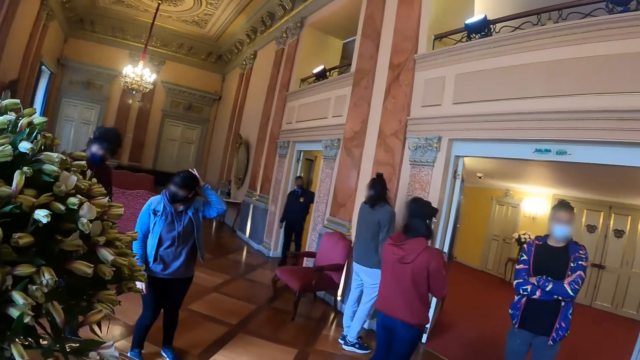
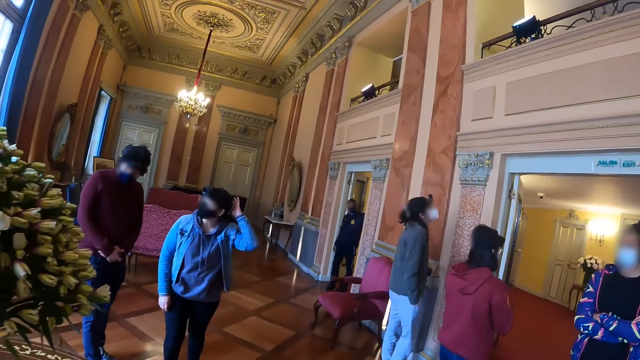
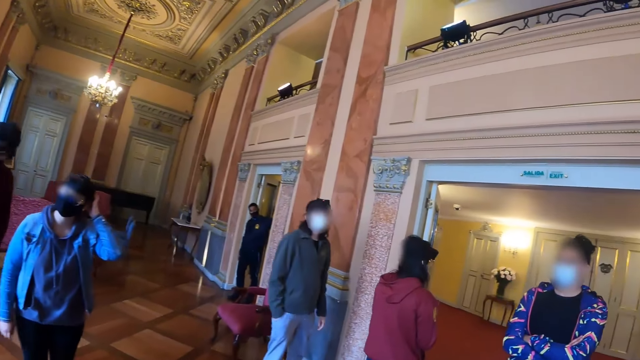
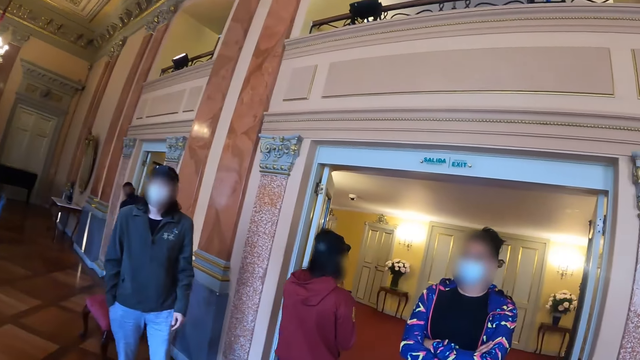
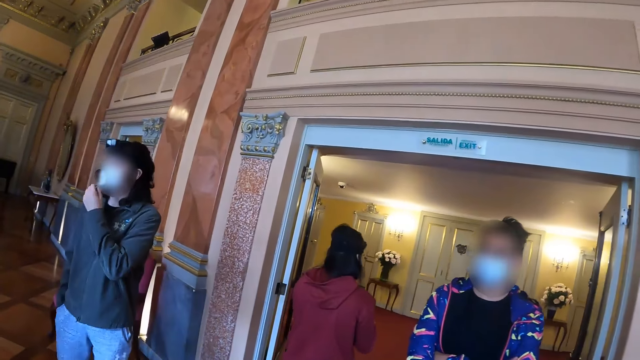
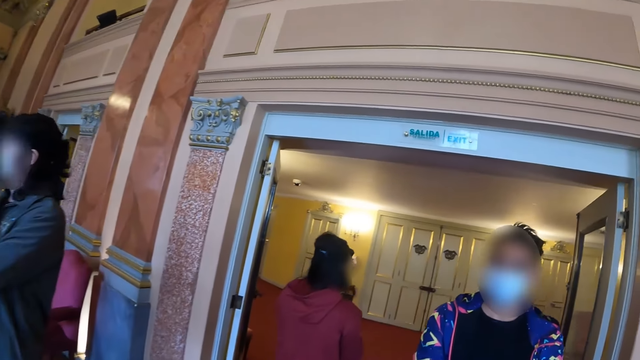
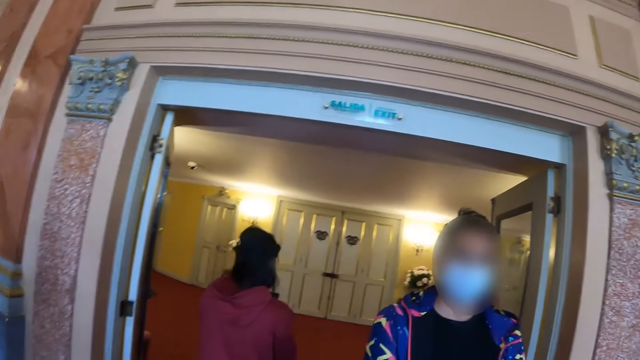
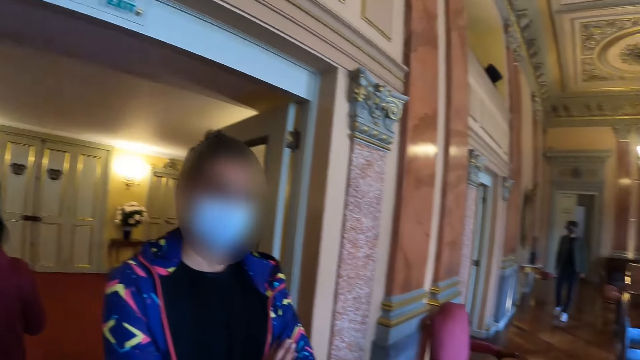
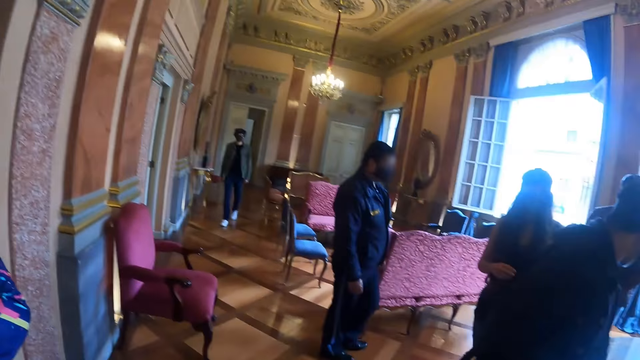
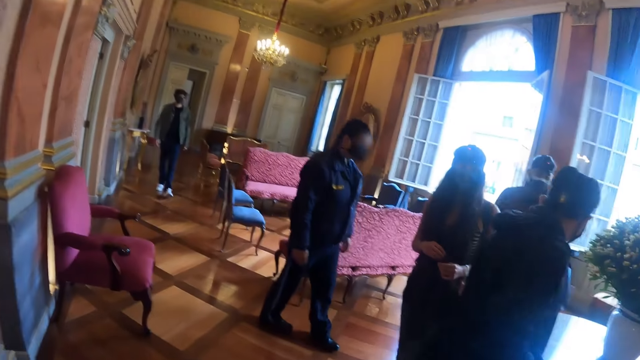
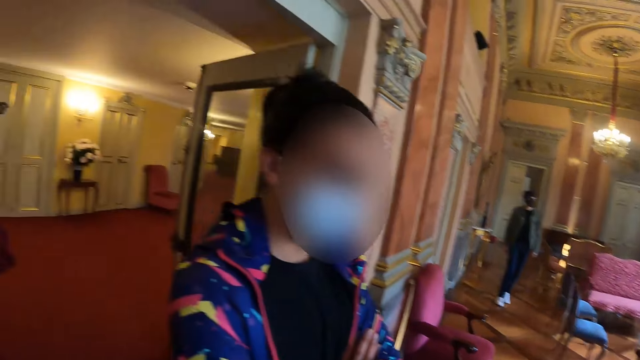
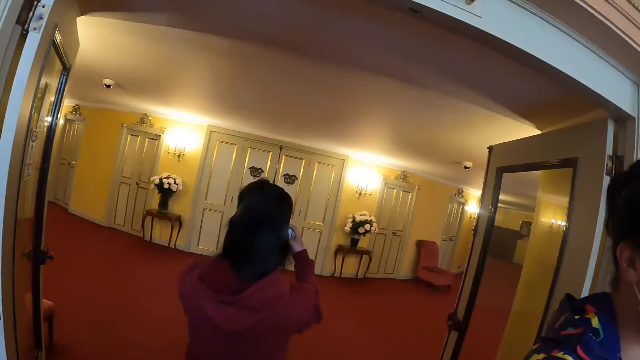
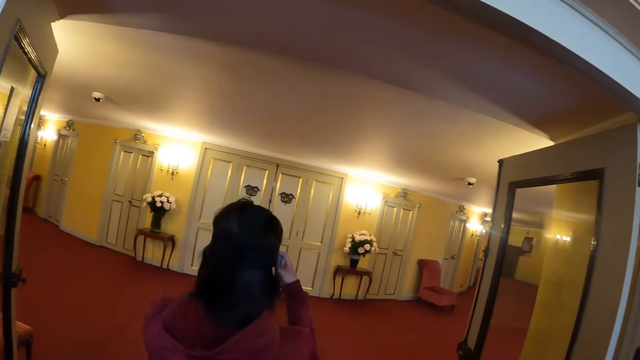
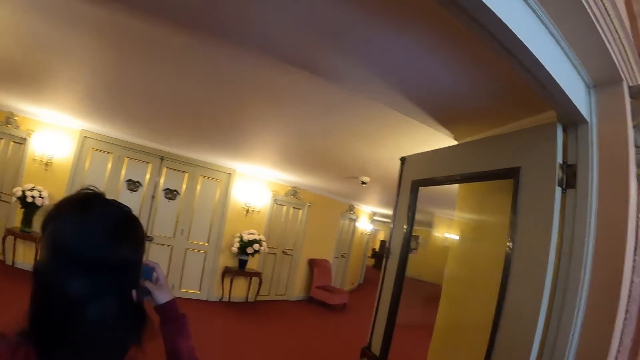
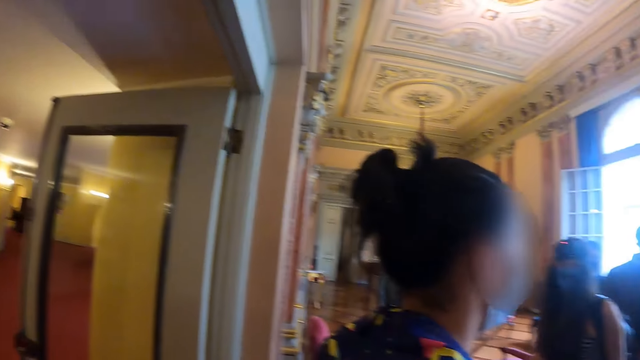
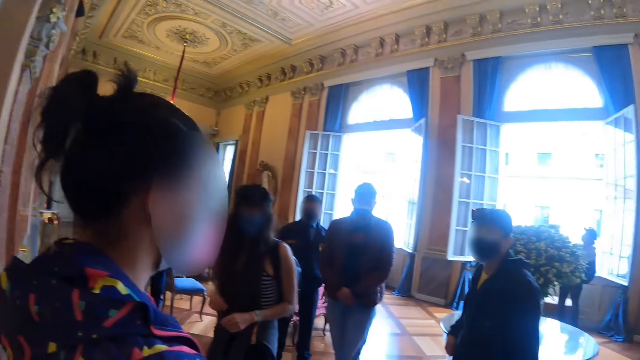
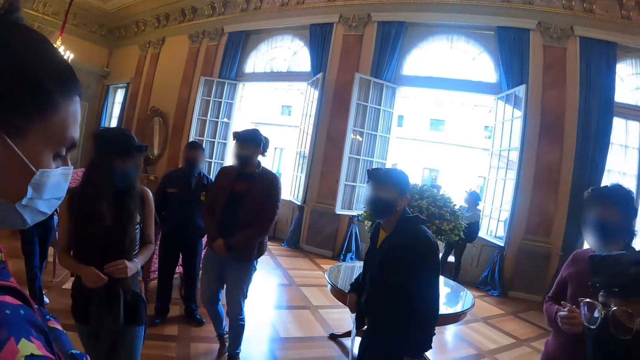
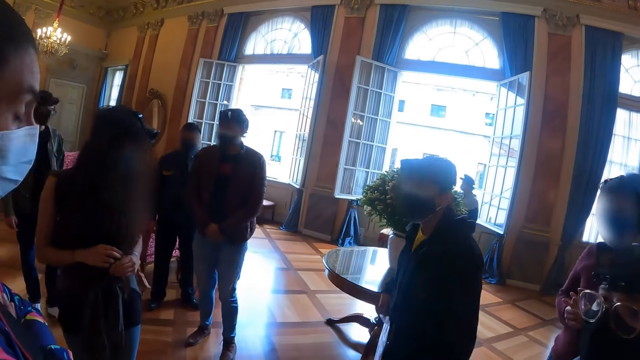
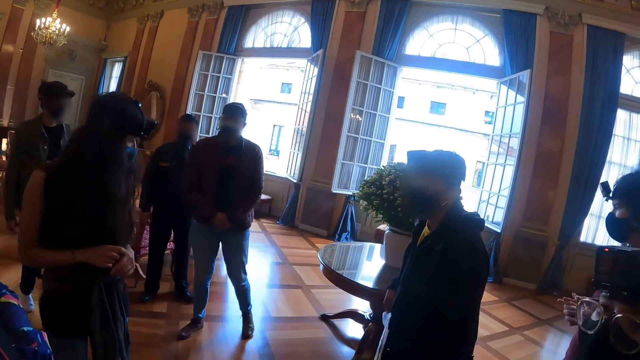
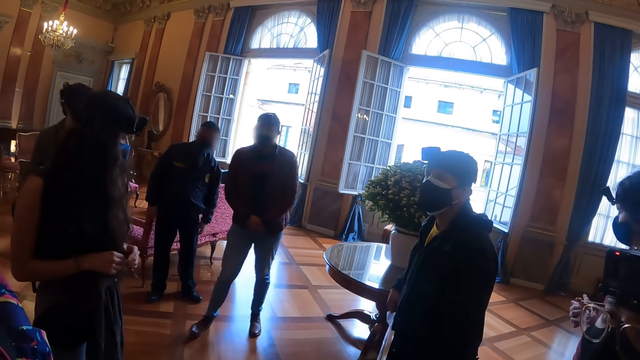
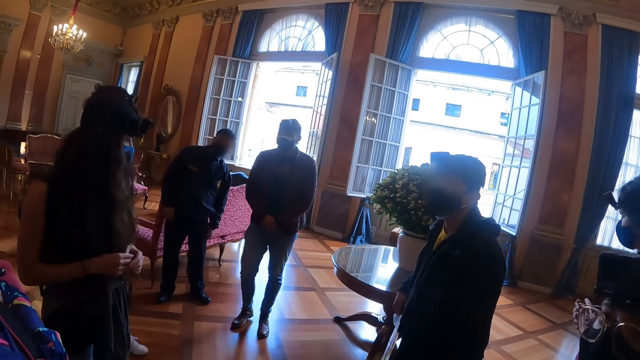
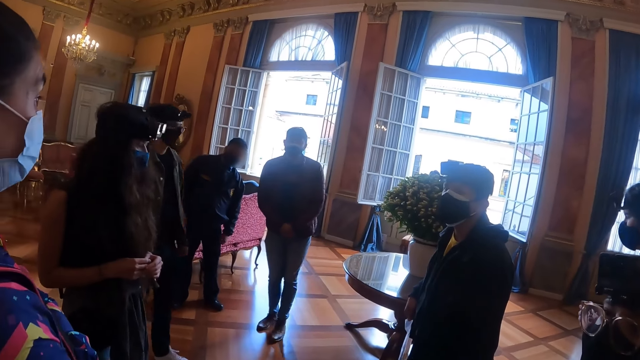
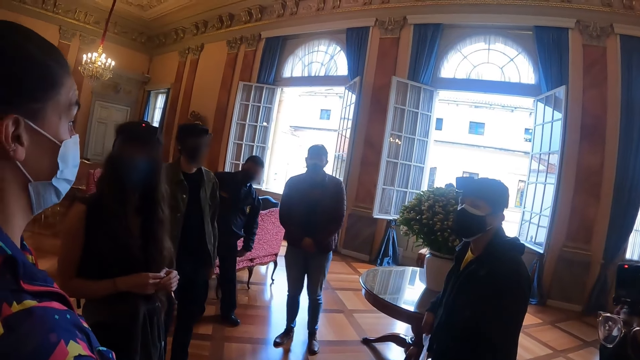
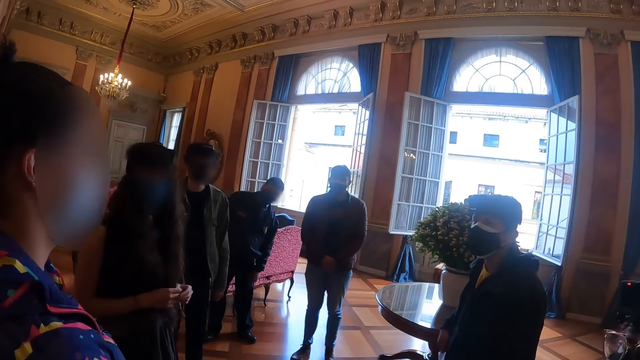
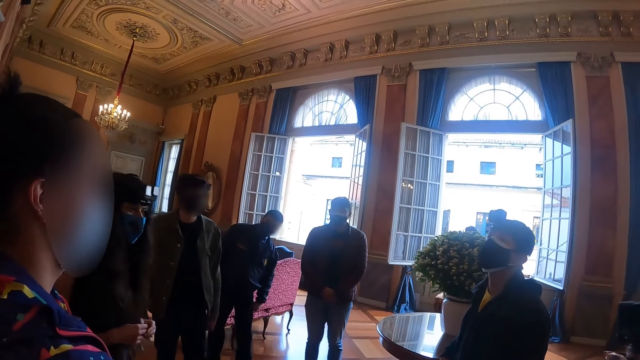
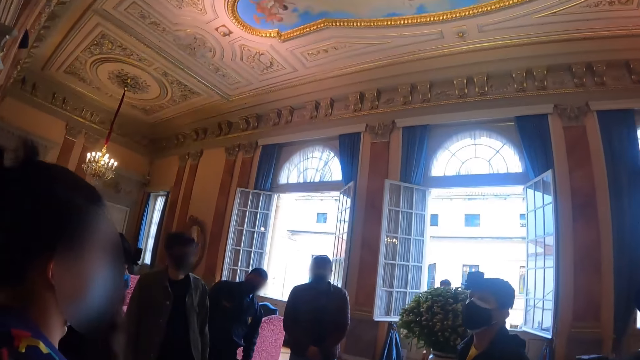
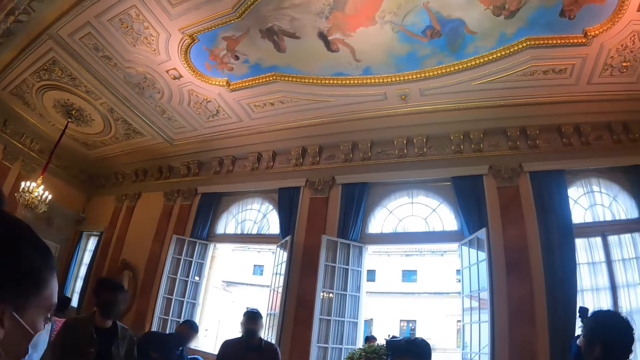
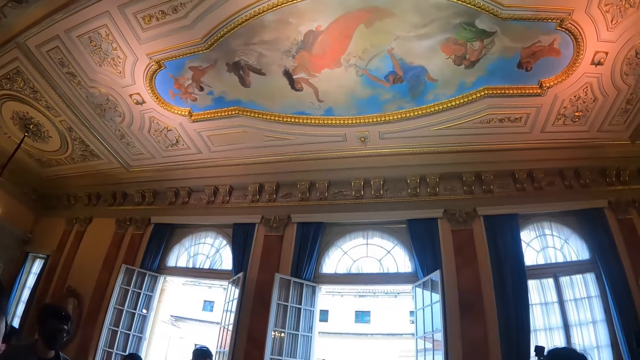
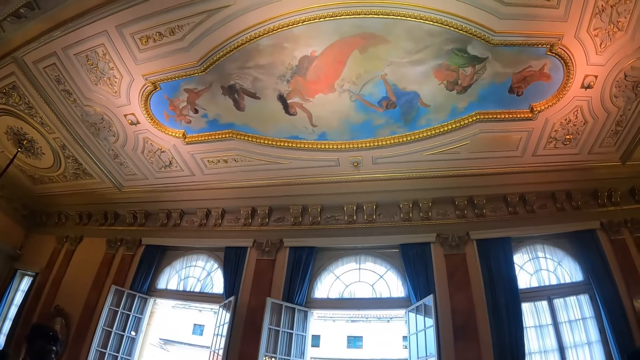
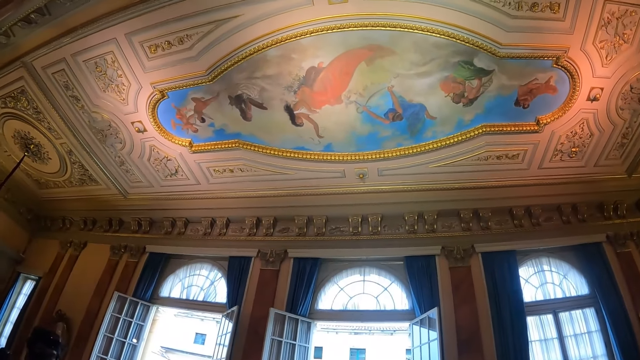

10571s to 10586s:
The camera wearer walks. They look around.

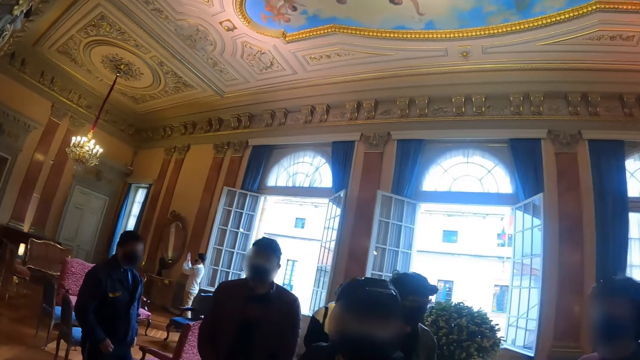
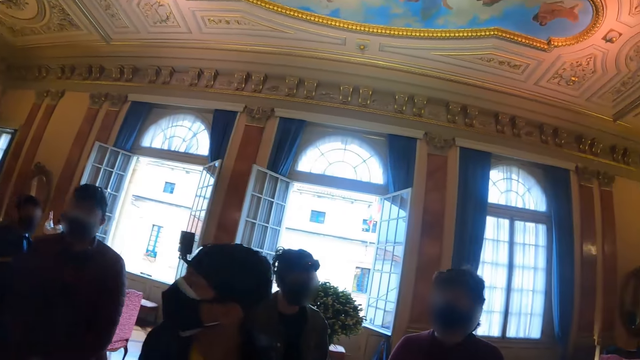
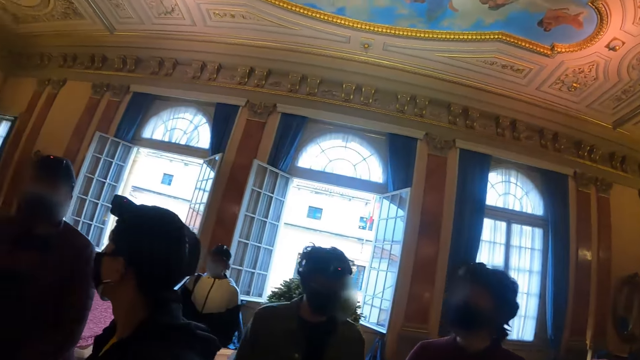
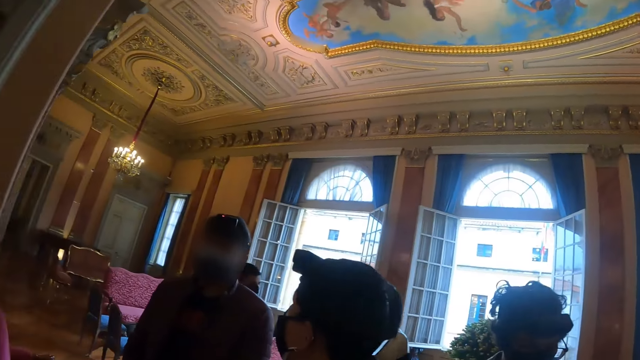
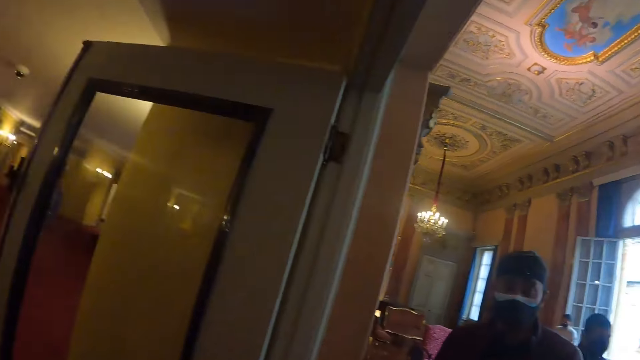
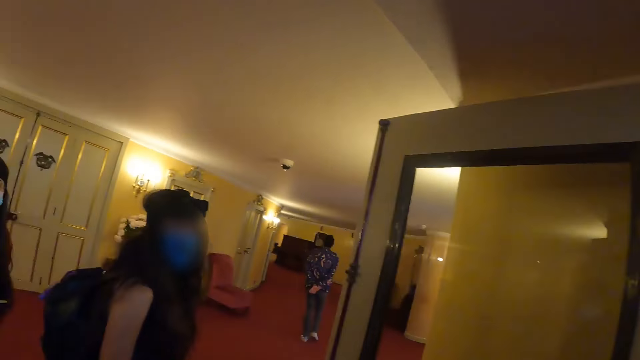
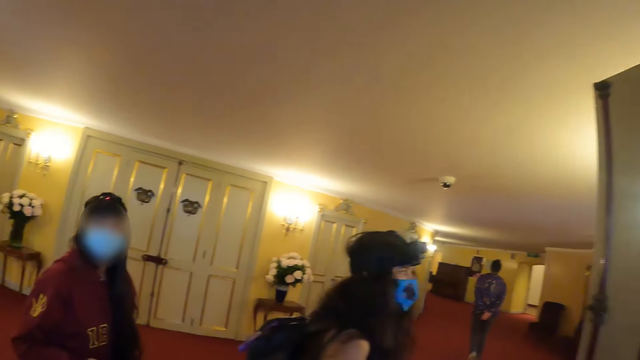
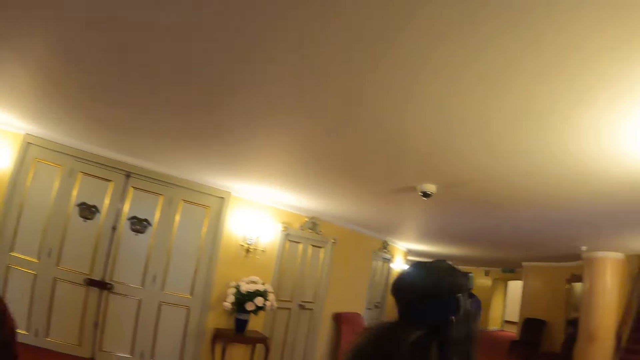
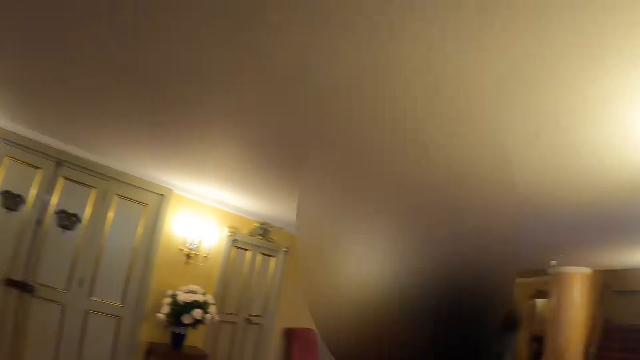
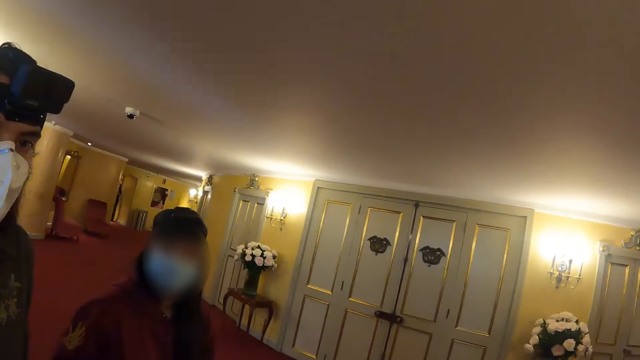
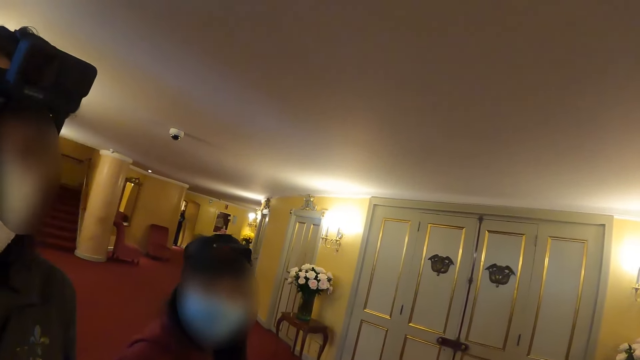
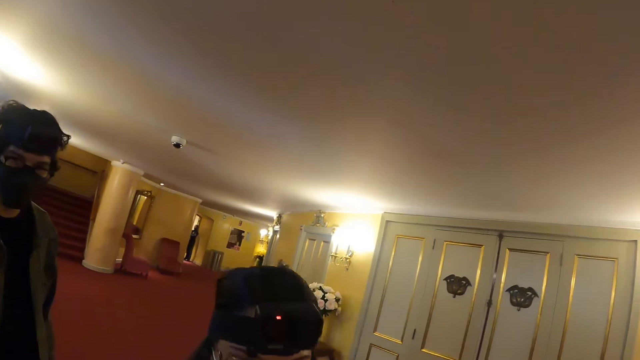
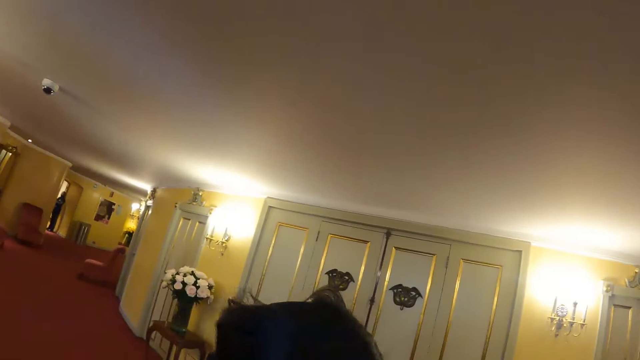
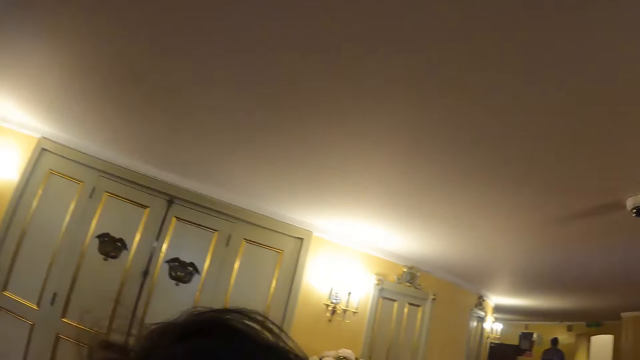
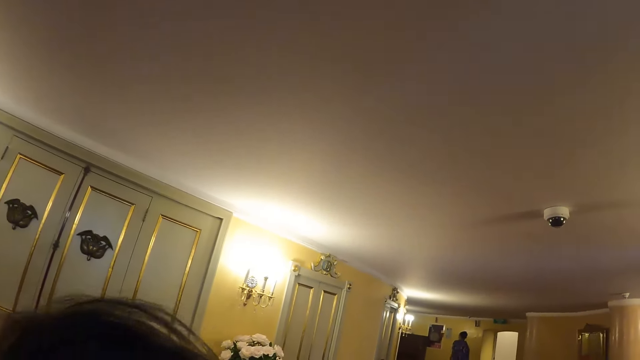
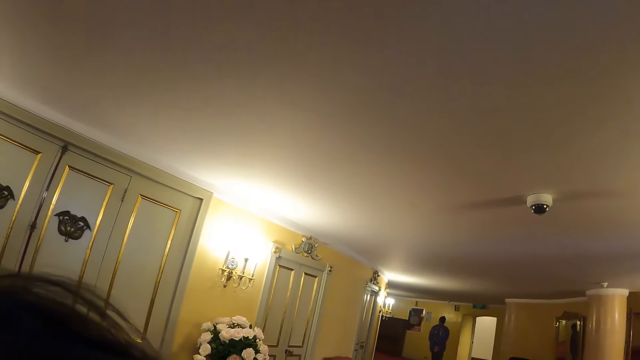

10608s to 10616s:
The camera wearer moves around.
